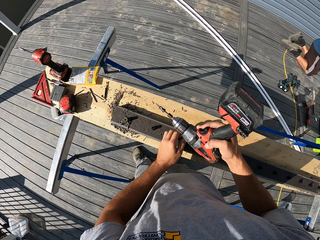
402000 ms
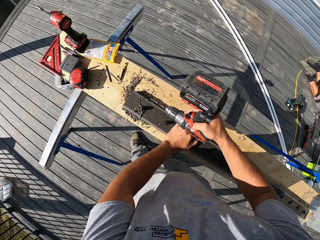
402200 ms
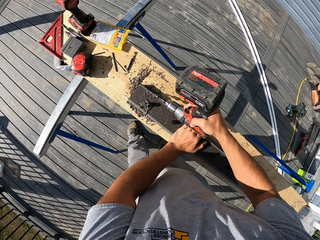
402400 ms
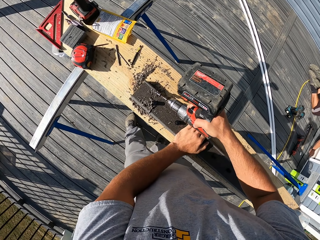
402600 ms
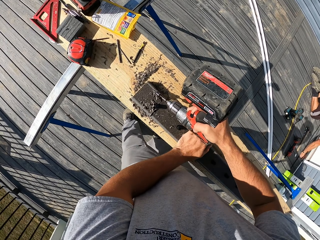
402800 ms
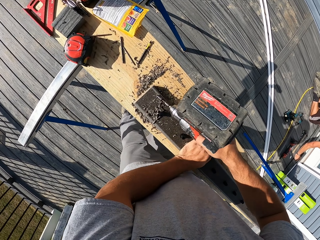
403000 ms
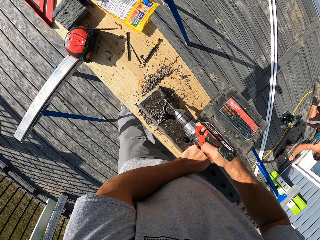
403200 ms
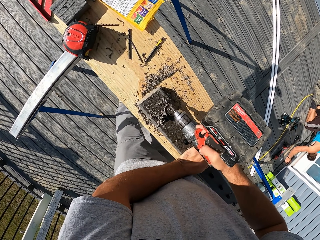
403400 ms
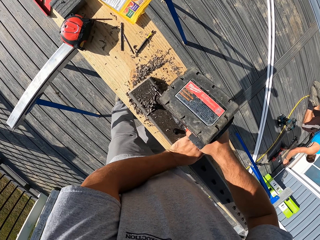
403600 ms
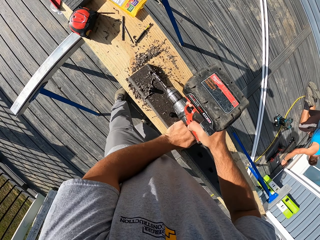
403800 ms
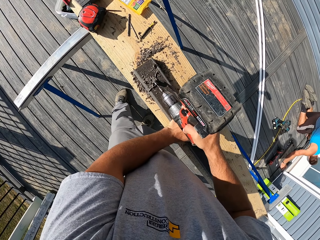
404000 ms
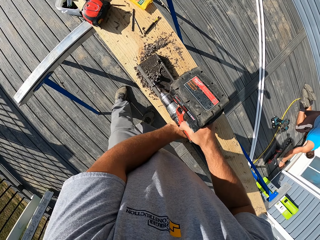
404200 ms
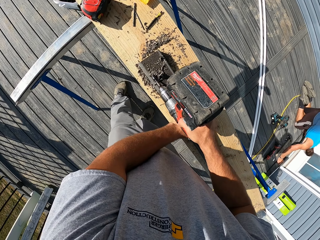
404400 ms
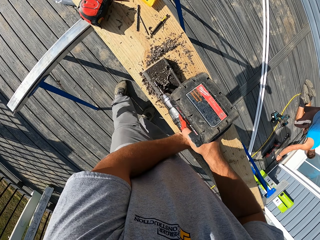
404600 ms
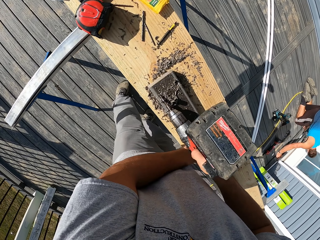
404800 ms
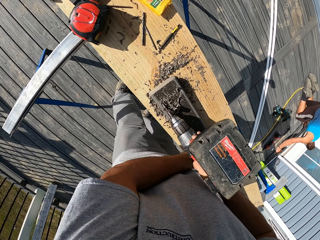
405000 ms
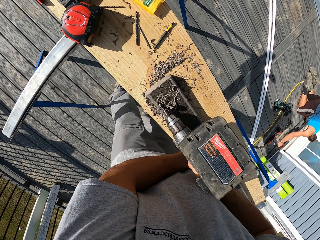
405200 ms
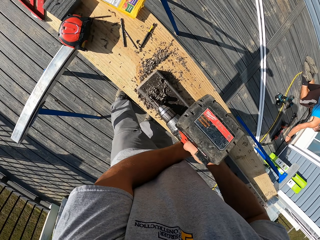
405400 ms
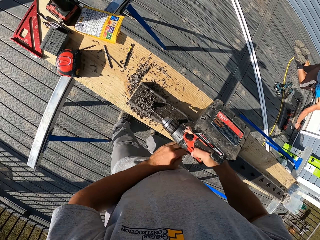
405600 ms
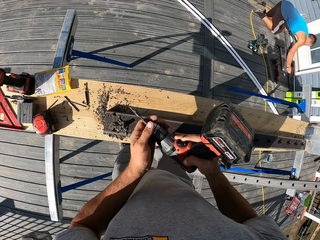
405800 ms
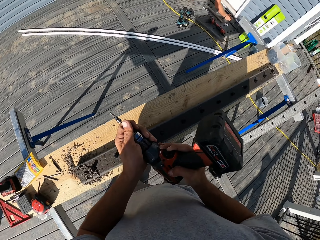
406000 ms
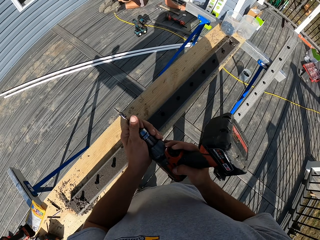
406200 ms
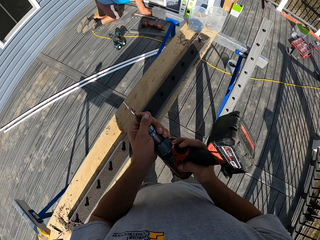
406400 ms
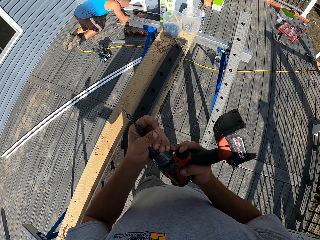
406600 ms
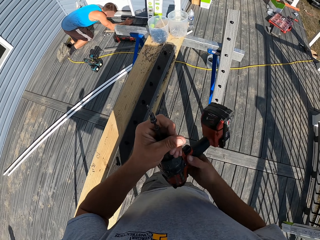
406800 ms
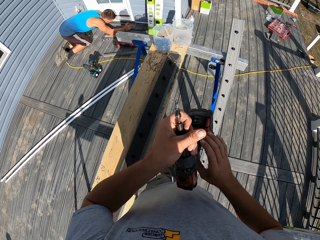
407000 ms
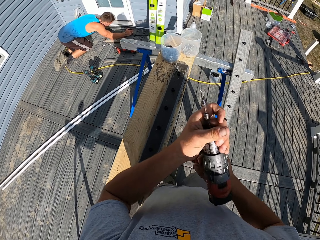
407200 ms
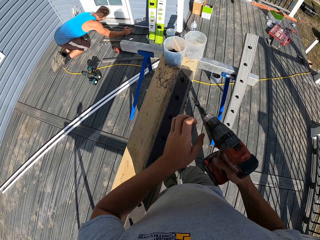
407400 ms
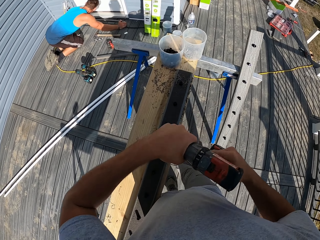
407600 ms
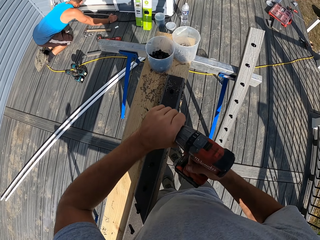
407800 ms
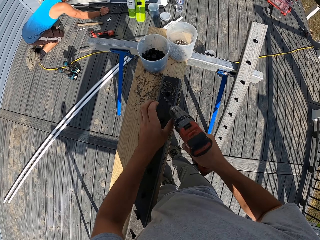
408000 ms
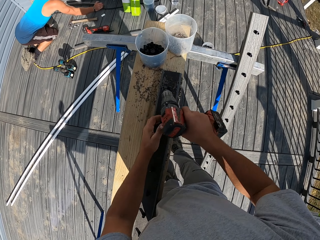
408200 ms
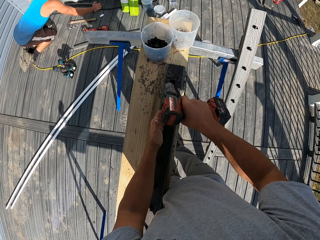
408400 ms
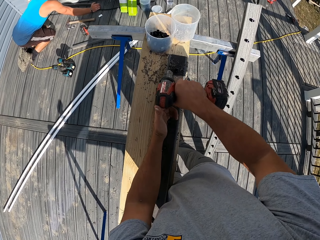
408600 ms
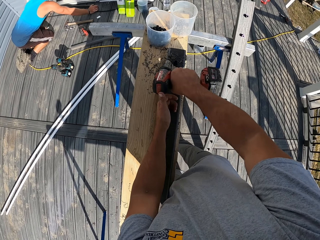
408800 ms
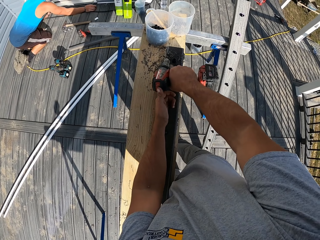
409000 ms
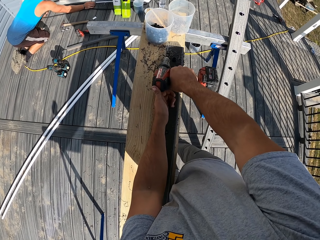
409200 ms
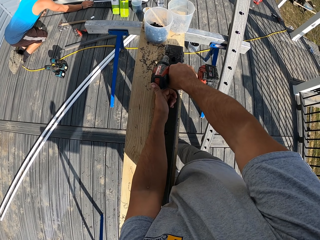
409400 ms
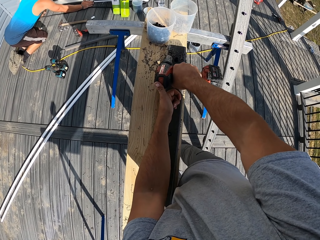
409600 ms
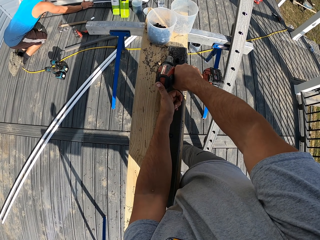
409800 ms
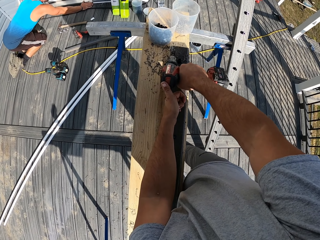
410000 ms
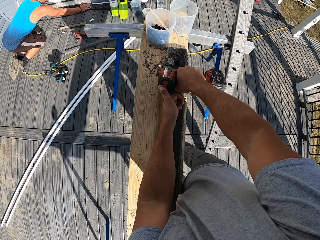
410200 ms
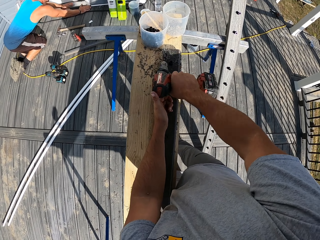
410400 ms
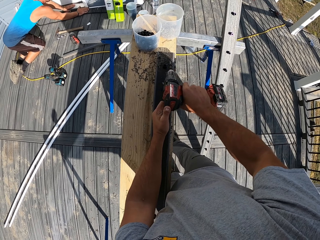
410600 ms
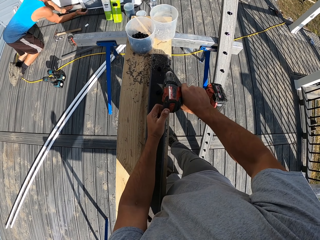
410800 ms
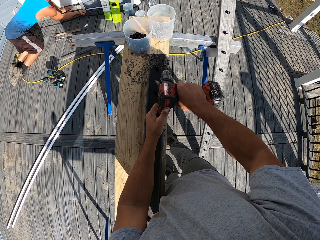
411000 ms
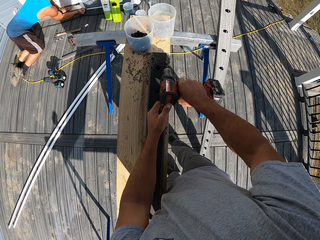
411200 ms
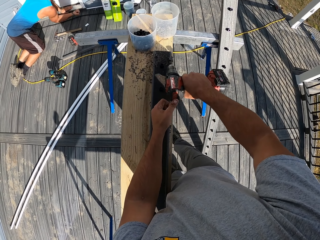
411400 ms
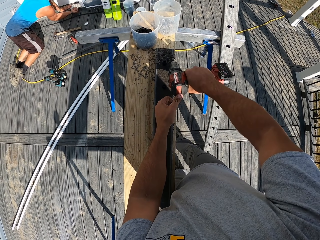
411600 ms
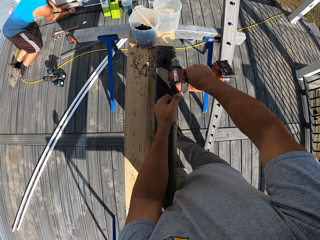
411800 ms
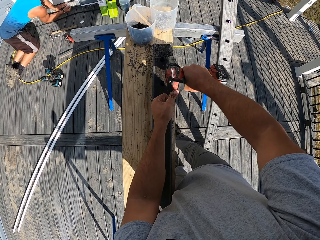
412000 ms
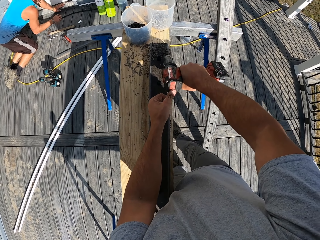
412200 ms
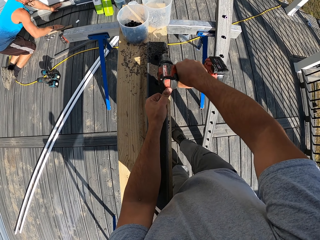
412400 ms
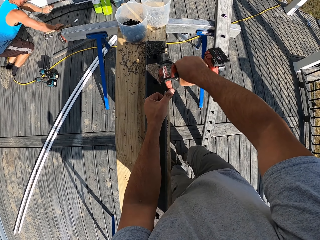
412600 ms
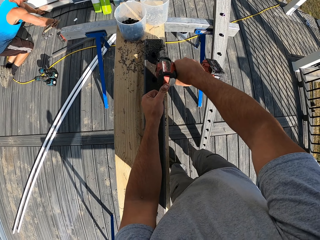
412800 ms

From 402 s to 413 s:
The camera wearer adjusts the drill bit on the drill. They drill the wood. They drill the wood again. They adjust the drill bit on the wood, turn the drill, adjust the drill, and drill the wood.

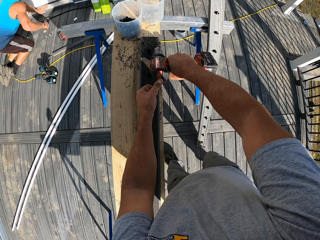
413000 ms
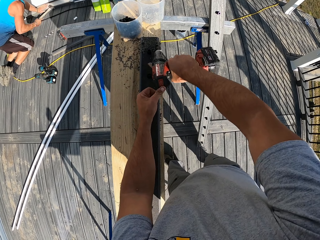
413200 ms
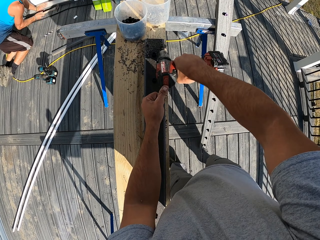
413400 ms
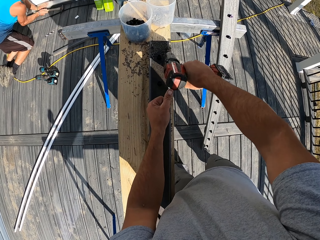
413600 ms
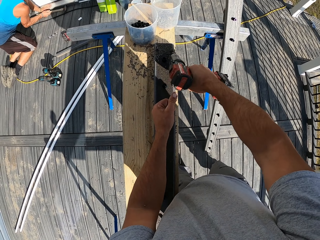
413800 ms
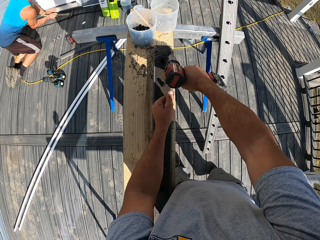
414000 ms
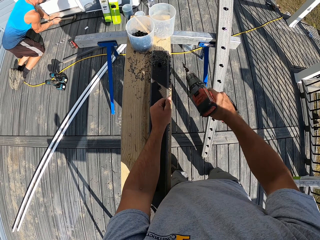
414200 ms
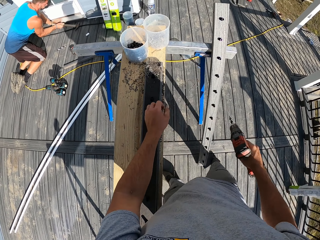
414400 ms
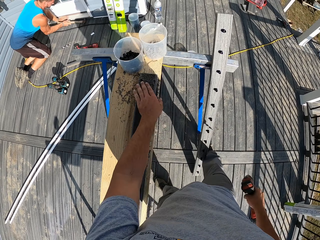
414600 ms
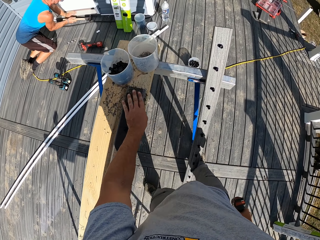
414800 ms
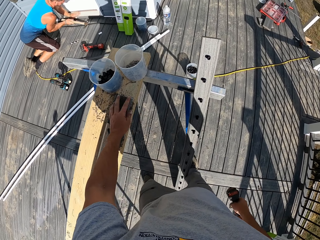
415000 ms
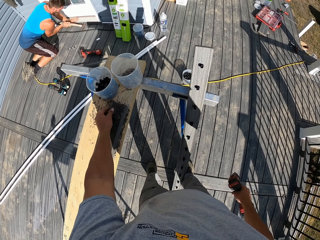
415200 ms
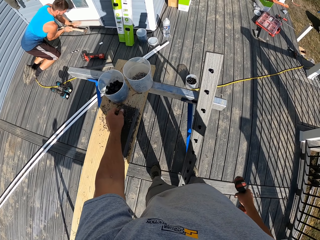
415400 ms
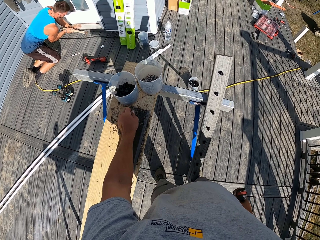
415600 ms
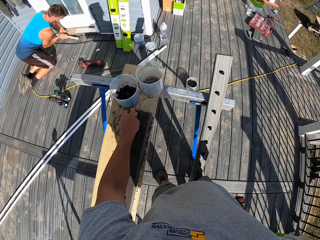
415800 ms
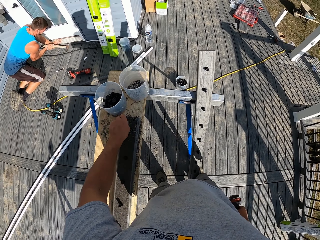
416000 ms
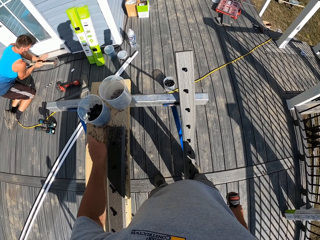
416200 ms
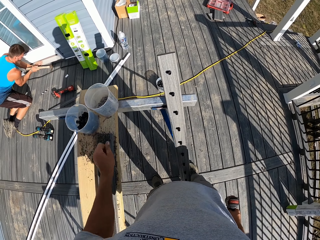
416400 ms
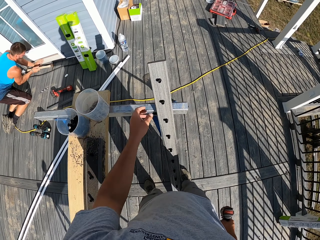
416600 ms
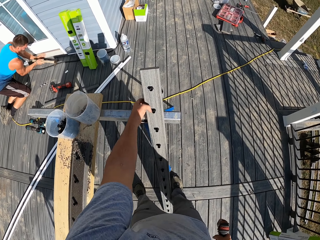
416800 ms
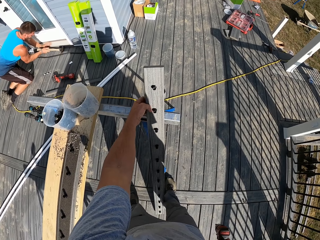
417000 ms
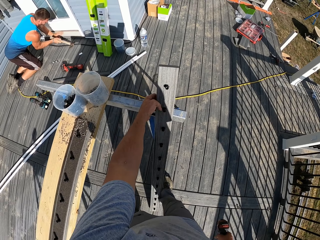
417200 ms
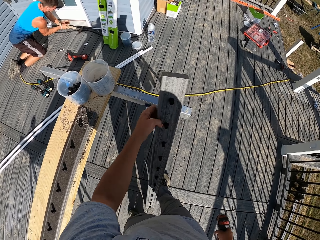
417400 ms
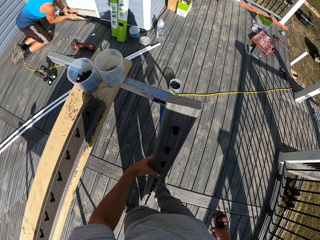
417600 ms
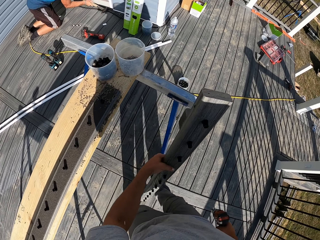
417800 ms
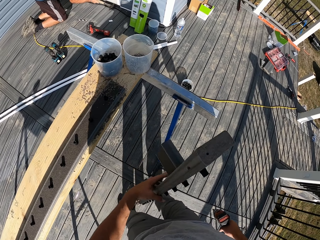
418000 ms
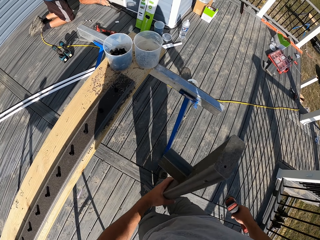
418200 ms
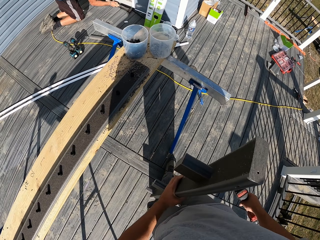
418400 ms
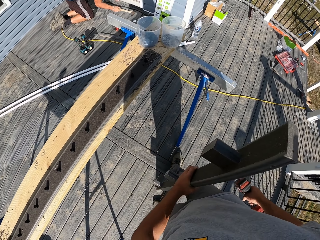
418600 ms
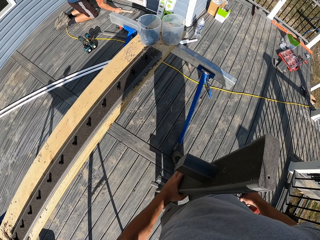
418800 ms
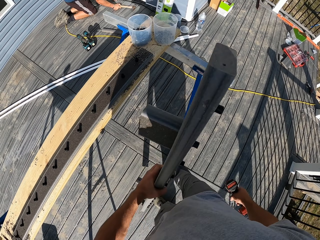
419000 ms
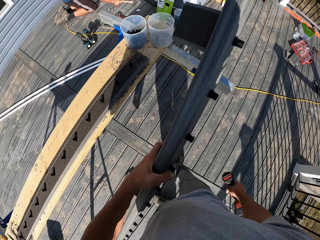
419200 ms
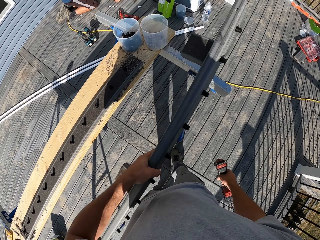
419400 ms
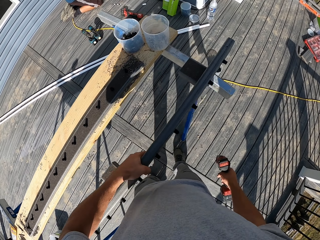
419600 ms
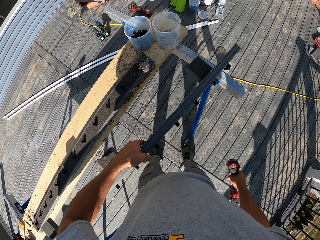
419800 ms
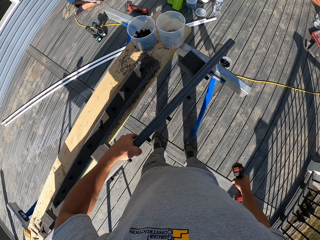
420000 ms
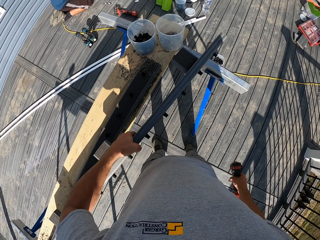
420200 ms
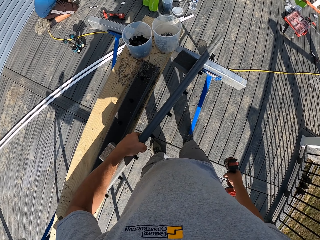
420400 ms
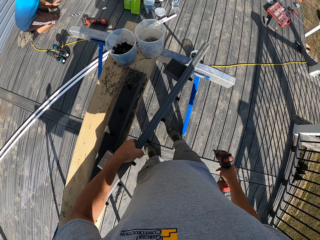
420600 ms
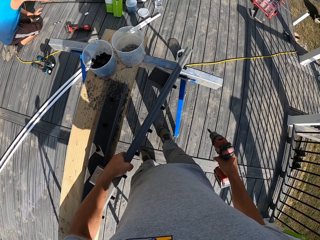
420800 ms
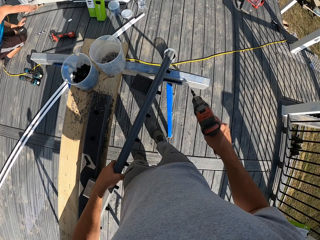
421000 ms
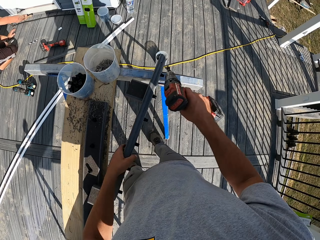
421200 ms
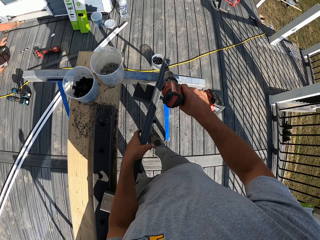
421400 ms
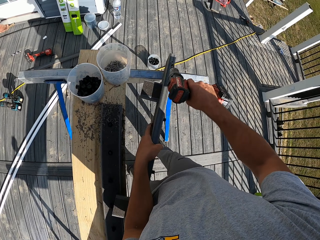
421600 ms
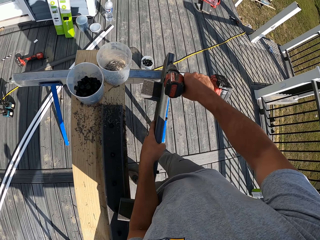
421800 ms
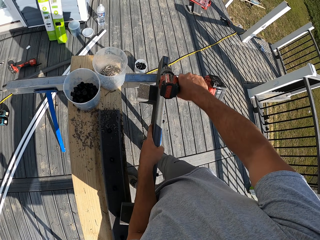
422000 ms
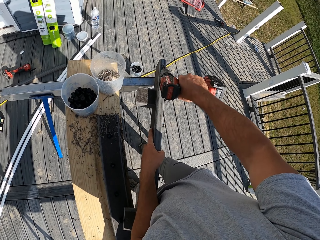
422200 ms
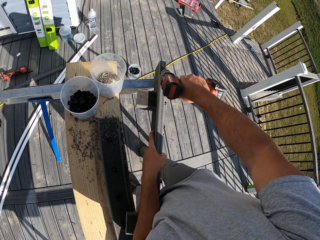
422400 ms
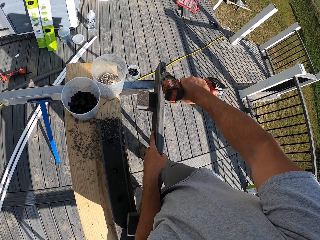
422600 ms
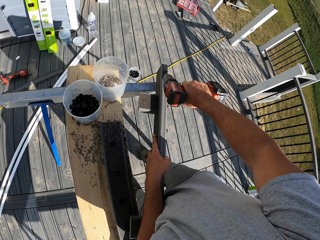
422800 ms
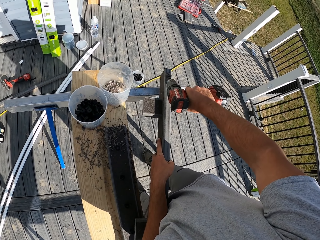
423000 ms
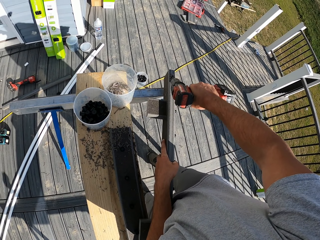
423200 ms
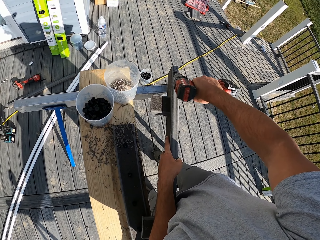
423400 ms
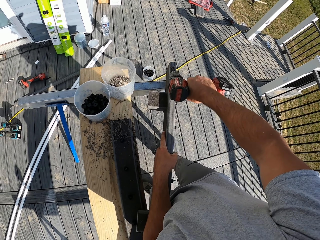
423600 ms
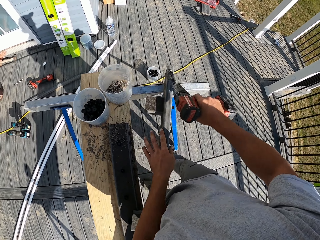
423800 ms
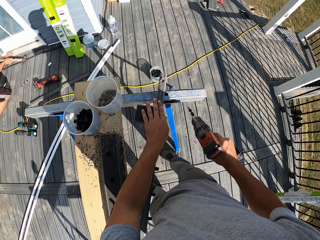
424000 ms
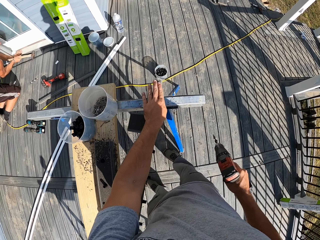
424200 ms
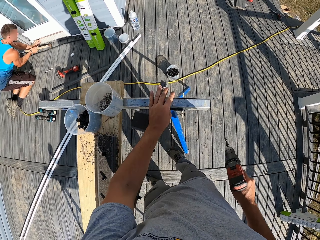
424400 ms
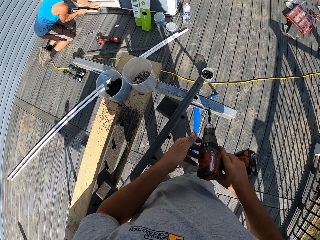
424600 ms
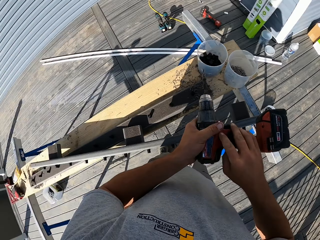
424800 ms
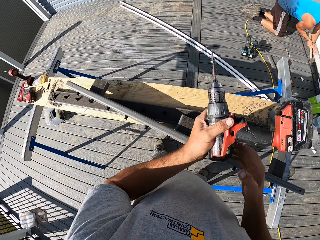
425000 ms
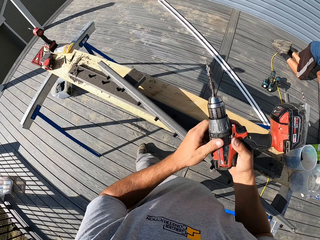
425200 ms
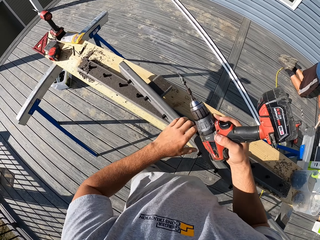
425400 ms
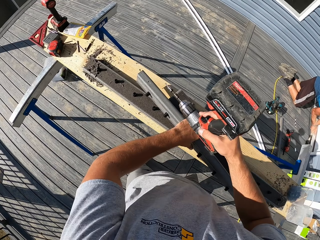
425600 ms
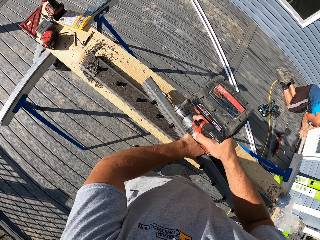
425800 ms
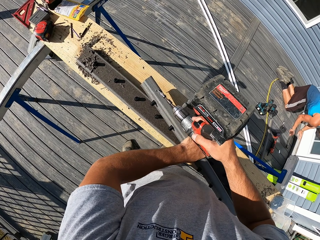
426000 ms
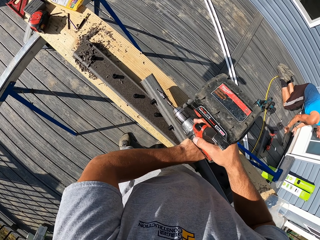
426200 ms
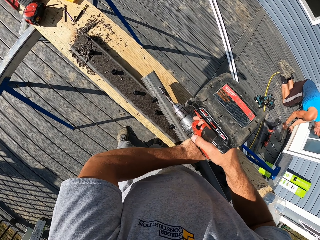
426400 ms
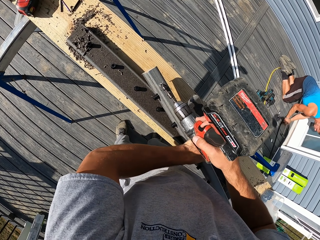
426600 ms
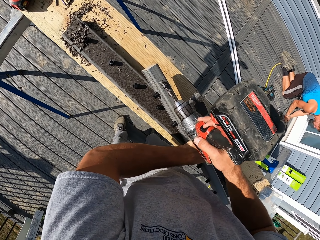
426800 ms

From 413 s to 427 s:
The camera wearer wipes on the wood. He touches the wood with his hand. He picks the wood from the stand. He places the wood on the stand. He drills the wood. He wipes the wood with his hand. He turns around the stand. He moves the drill to his left hand. He moves the drill to his right hand. He drills the wood.
